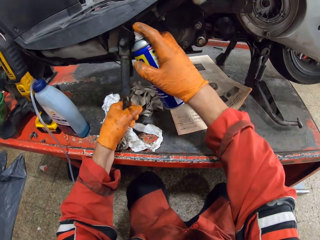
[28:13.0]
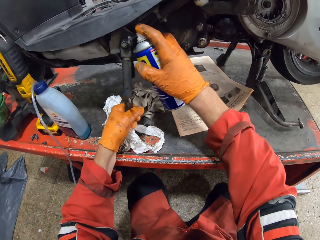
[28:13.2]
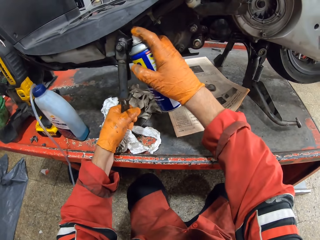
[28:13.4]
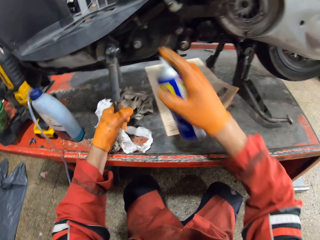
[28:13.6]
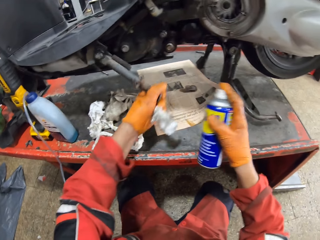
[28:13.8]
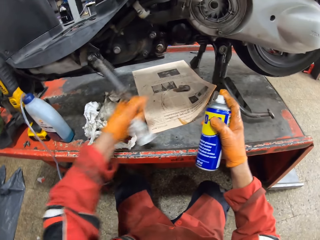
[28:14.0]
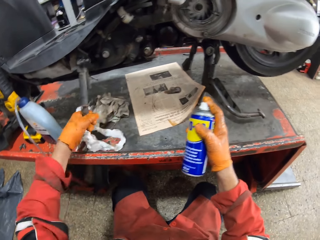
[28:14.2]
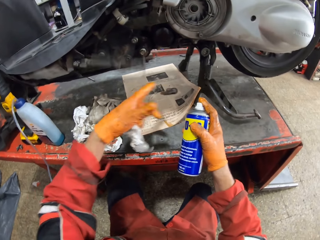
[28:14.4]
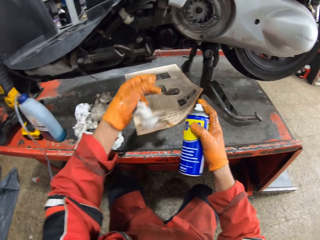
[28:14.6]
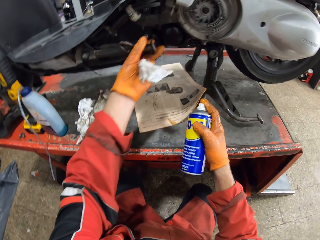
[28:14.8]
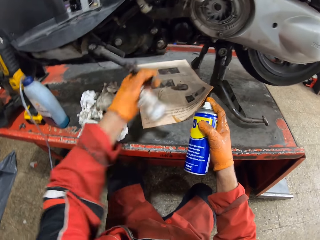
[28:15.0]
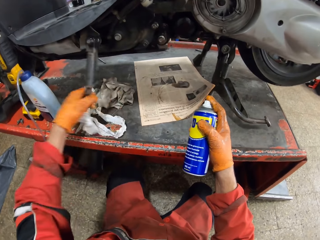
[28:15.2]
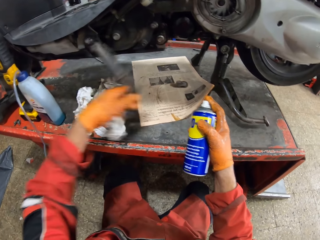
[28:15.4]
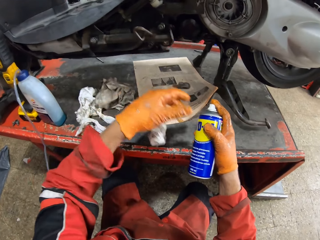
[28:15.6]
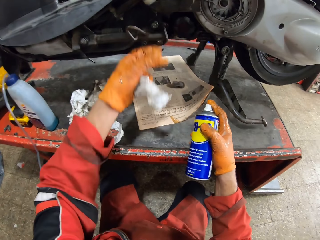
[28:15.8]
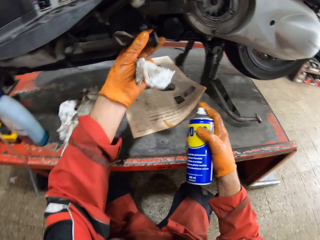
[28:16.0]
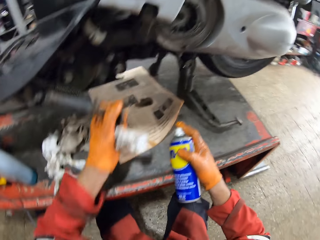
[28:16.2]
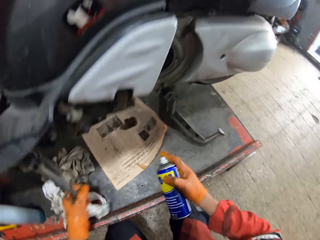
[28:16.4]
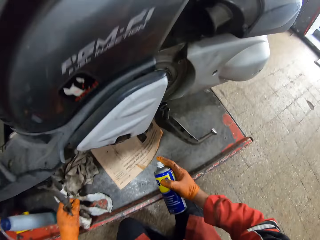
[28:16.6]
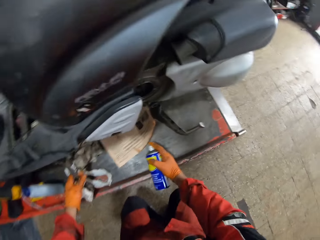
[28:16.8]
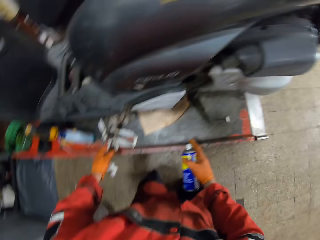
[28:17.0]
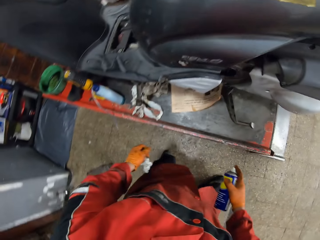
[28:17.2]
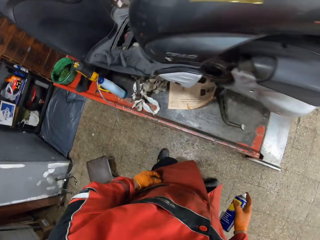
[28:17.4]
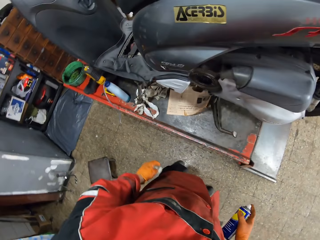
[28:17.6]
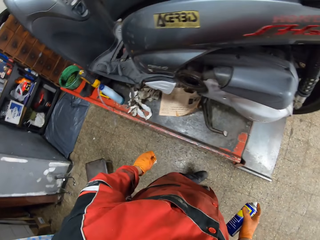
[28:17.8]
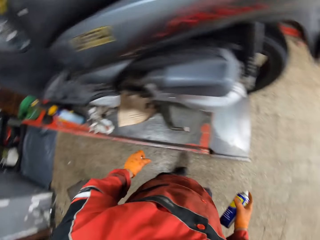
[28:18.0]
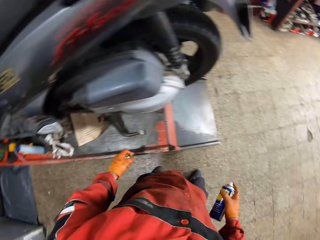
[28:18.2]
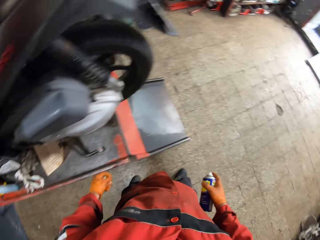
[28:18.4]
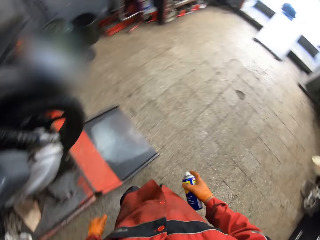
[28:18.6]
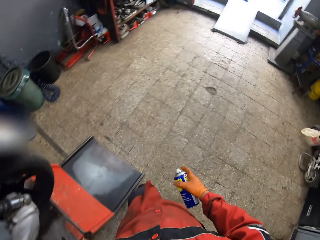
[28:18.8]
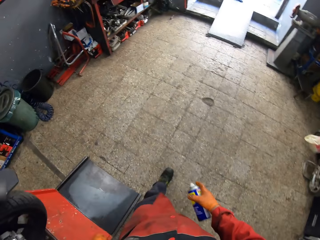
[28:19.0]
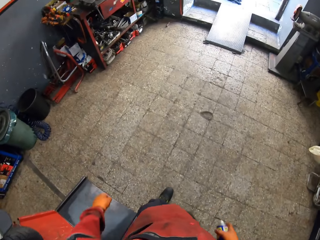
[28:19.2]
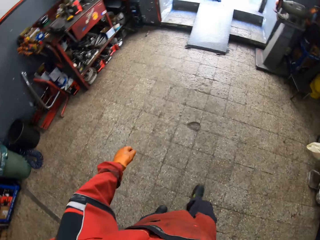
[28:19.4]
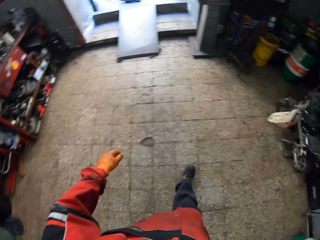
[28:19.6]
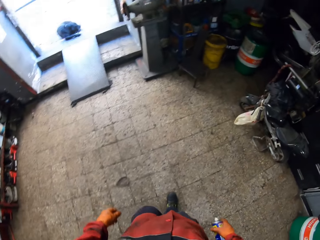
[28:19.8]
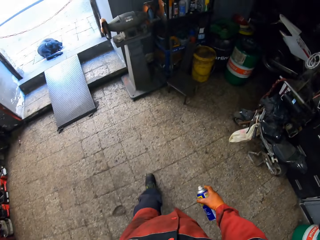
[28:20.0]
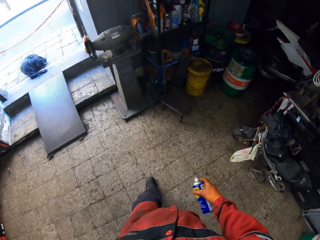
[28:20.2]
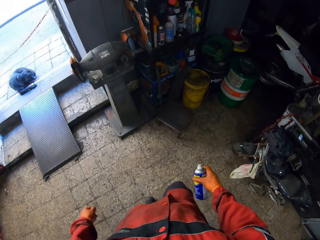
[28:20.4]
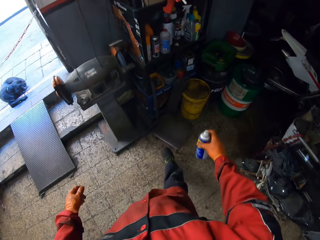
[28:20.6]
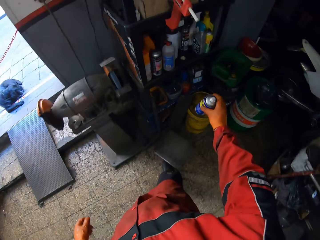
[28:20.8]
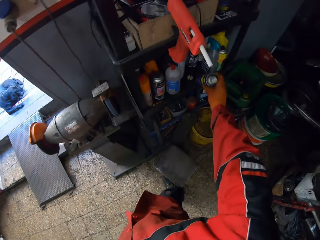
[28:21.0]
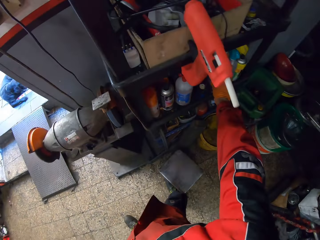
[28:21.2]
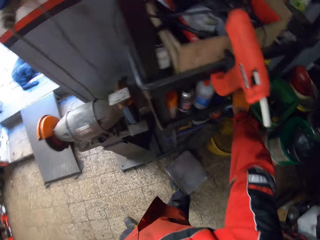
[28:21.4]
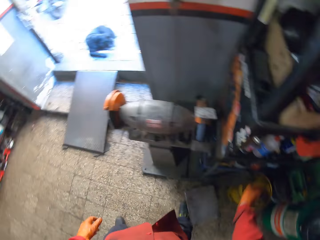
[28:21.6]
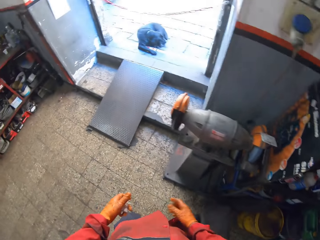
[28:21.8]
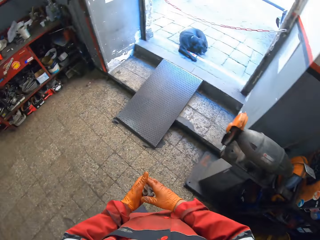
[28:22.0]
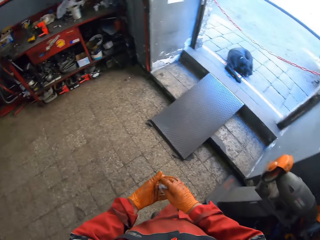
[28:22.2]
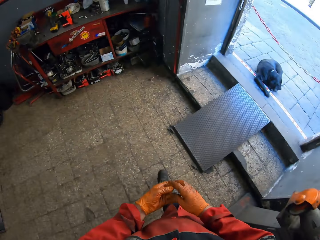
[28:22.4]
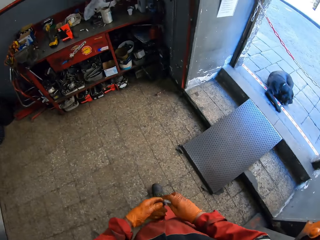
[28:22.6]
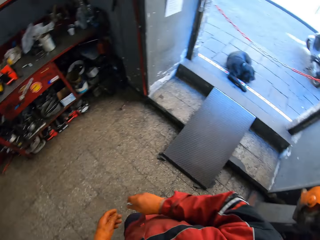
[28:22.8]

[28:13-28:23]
The camera wearer sprays the motorcycle brake. He swings the motorcycle brake with his left hand. He stands beside the motorbike. He walks towards the shelf. He drops the spray can on the shelf with his right hand. He holds a piece of material.

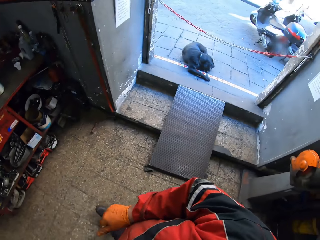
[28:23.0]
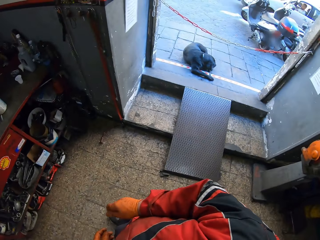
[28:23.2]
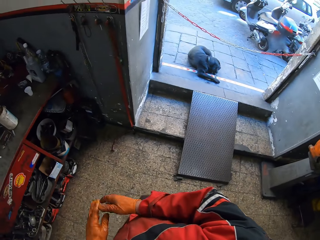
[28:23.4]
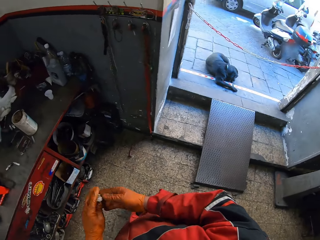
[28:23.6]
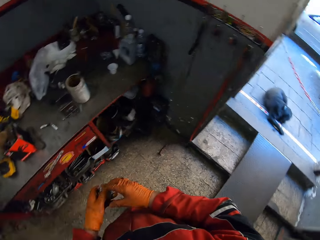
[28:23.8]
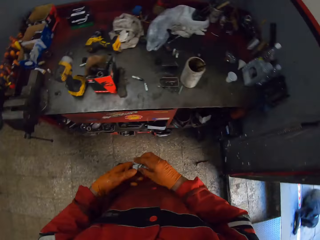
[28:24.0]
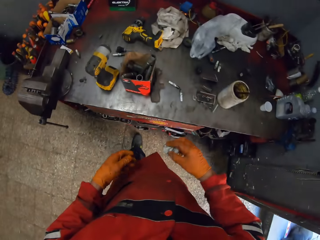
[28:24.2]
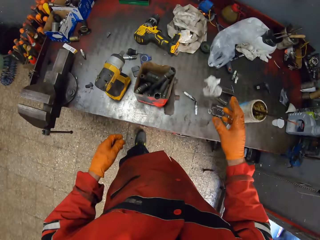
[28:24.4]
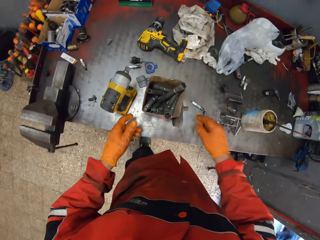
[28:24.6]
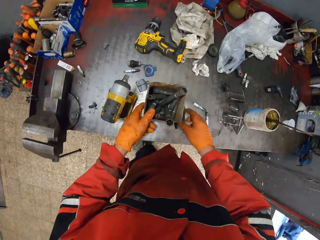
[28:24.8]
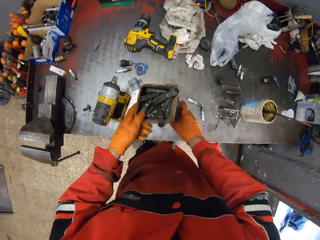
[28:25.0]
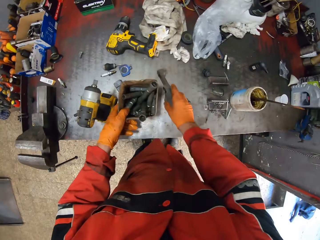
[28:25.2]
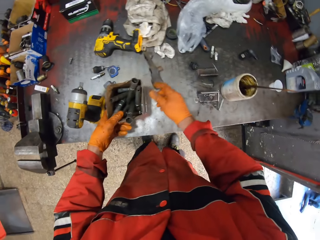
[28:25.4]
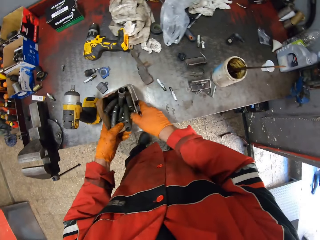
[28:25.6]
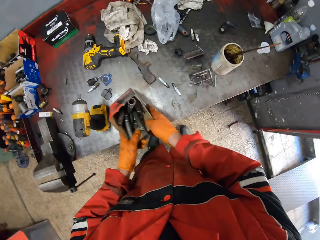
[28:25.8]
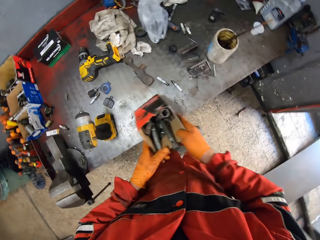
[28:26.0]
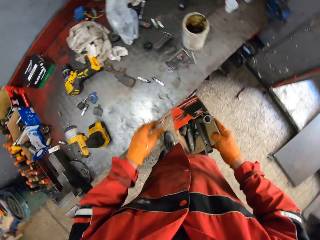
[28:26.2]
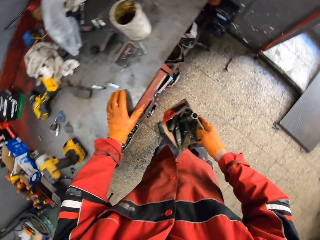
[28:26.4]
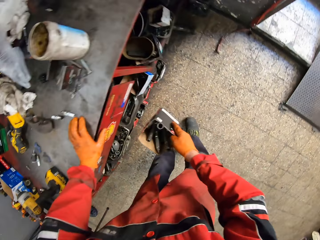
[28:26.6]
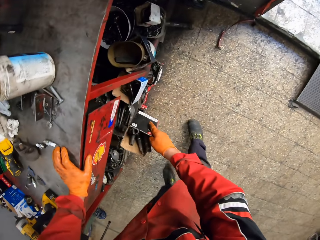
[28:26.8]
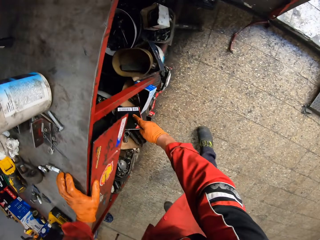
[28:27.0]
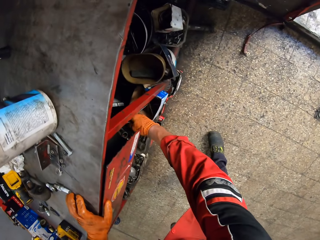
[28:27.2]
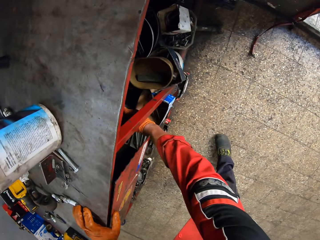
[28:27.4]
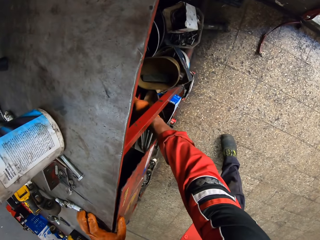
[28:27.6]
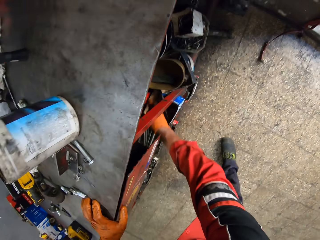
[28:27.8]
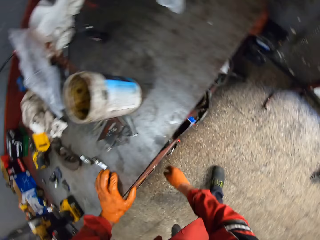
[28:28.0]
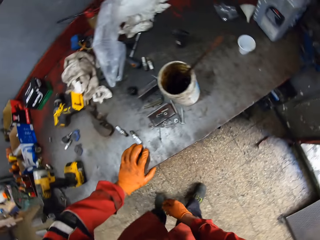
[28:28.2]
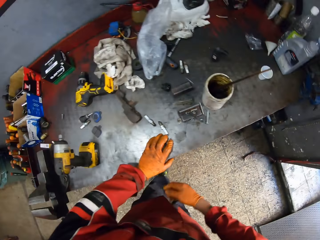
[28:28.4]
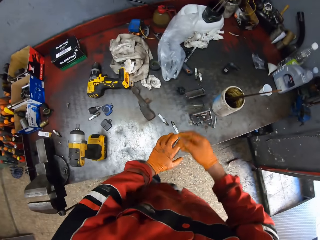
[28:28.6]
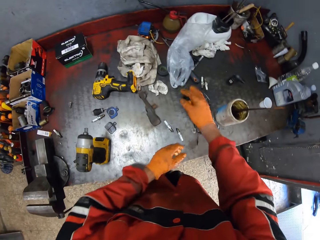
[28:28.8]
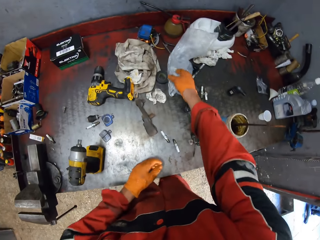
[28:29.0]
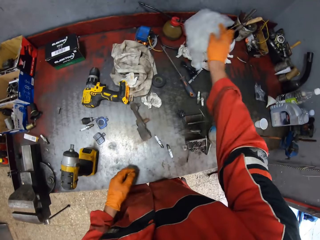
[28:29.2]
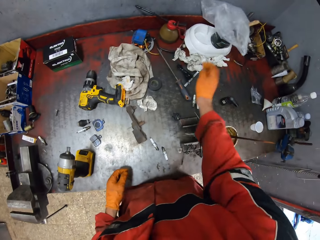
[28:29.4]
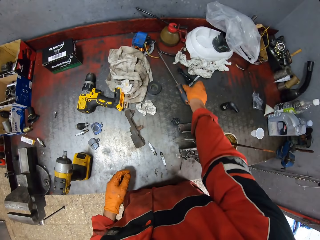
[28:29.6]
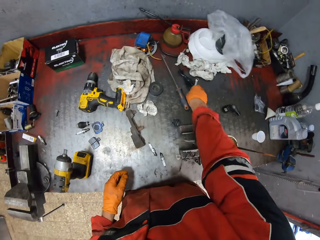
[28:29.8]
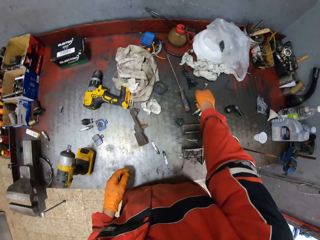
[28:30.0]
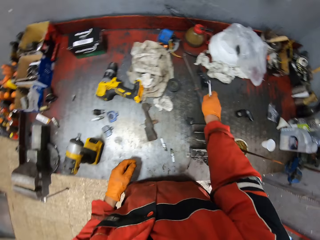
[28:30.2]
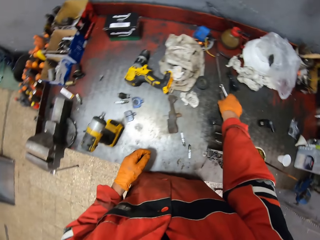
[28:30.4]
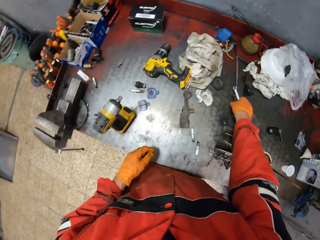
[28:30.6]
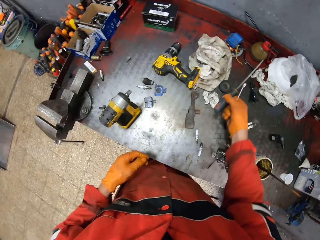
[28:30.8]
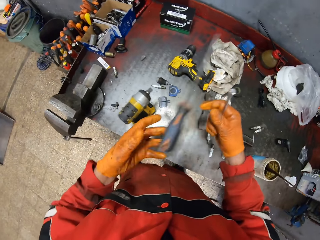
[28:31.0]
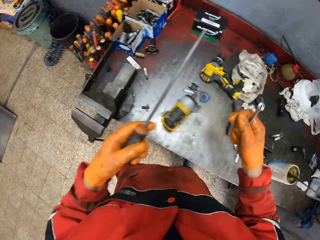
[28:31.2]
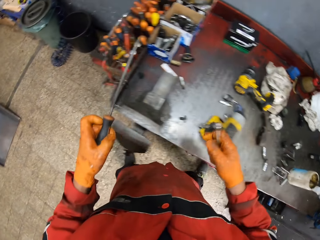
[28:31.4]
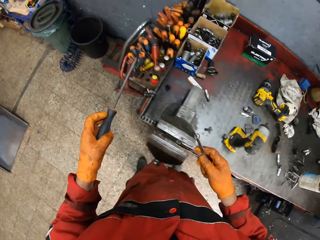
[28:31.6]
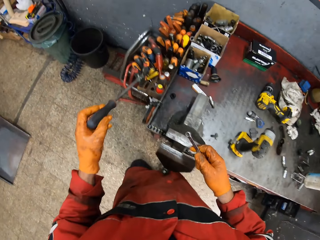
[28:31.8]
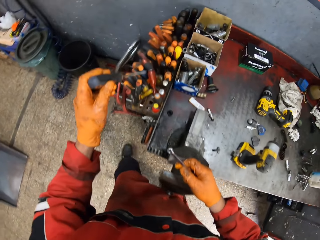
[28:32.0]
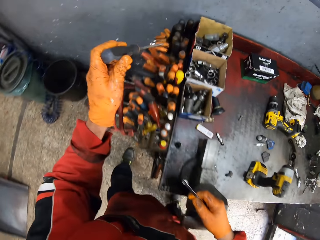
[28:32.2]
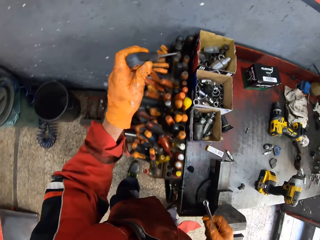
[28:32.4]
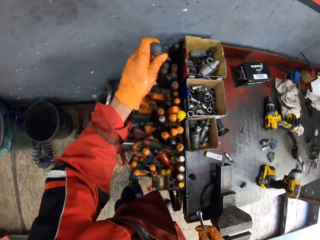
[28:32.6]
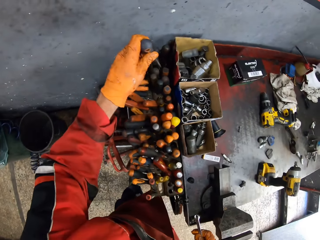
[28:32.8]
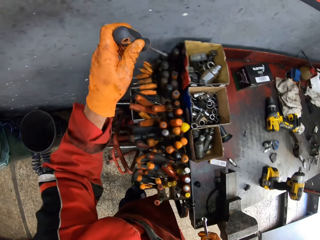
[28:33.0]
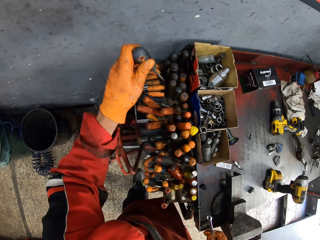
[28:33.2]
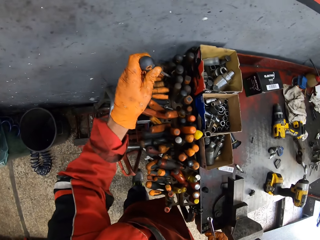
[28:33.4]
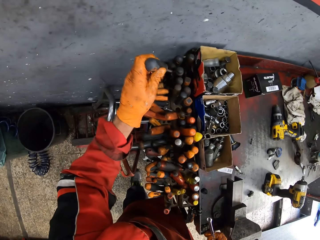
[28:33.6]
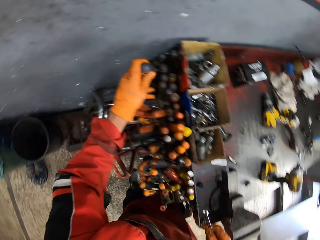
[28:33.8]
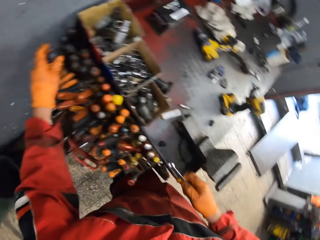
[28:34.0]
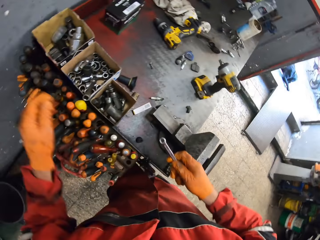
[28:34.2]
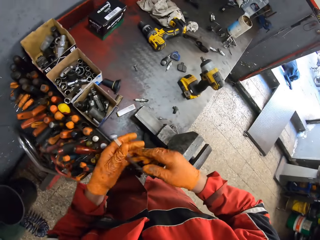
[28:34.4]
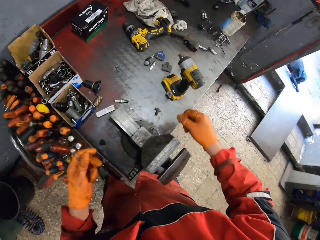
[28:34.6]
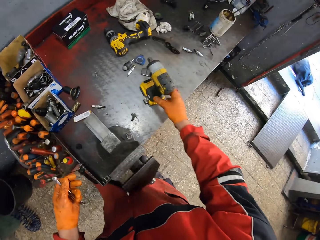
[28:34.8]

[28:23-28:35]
The camera wearer walks towards the tool table. He drops the tissue on the tool table with his right hand. He lifts a pack of bit holders from the table with both hands. He puts the hand on the table. He puts the pack of bit holders on a lower part of the table with his right hand. He flips a plastic bag with his right hand. He picks up a ring spanner and a screwdriver on the tool table with his right hand. He passes the screwdriver to his left hand. He holds the screwdriver with his left hand. He puts the screwdriver in a tool hole on the tool table with his left hand. He passes the ring spanner to his left hand.
